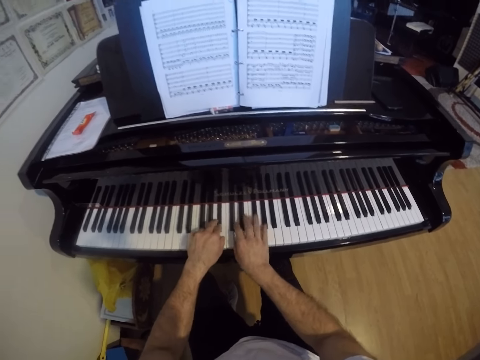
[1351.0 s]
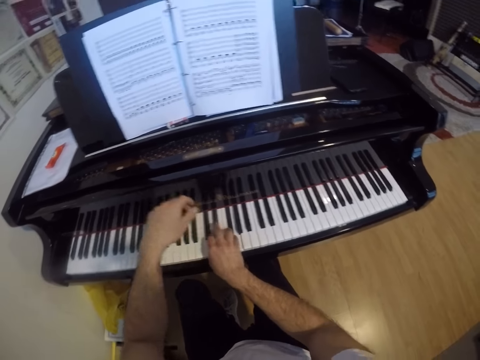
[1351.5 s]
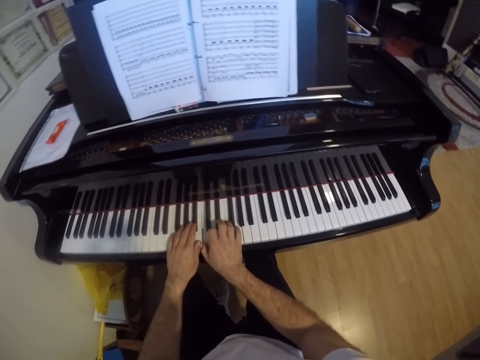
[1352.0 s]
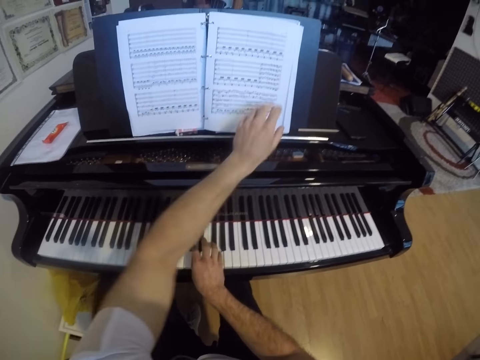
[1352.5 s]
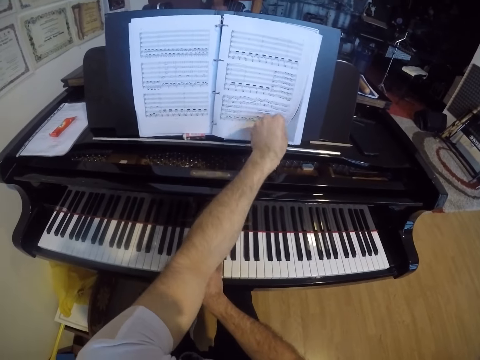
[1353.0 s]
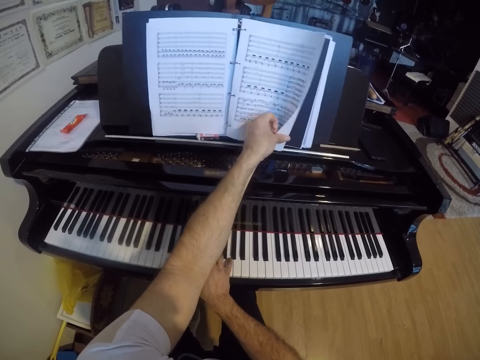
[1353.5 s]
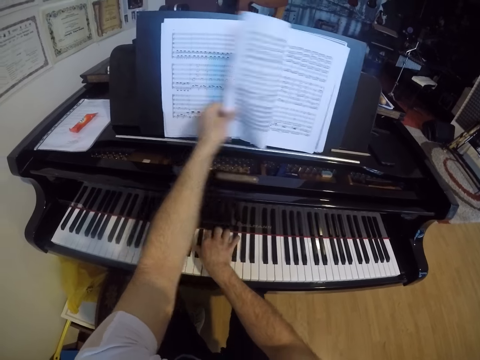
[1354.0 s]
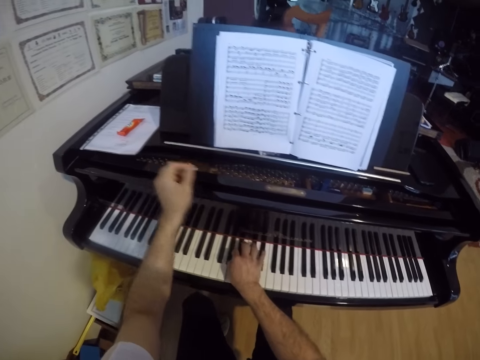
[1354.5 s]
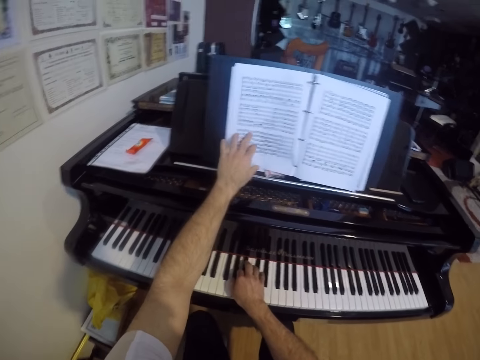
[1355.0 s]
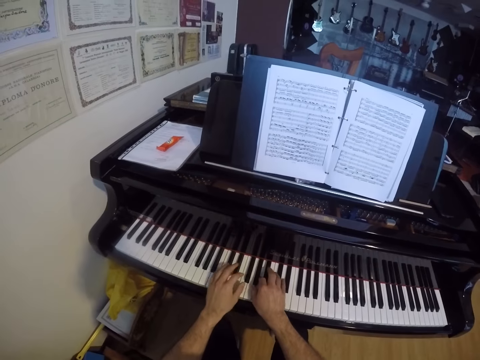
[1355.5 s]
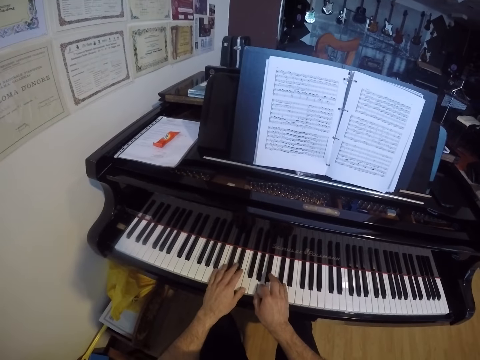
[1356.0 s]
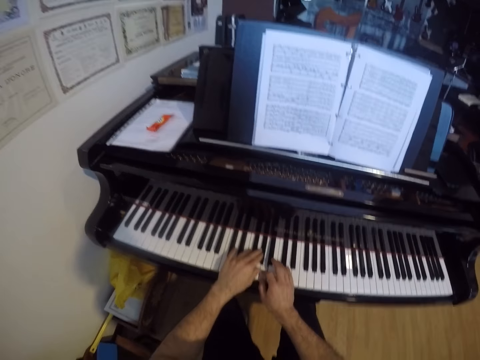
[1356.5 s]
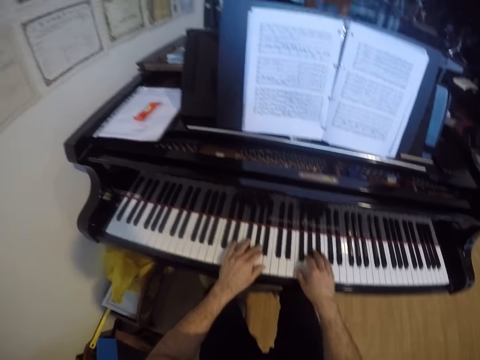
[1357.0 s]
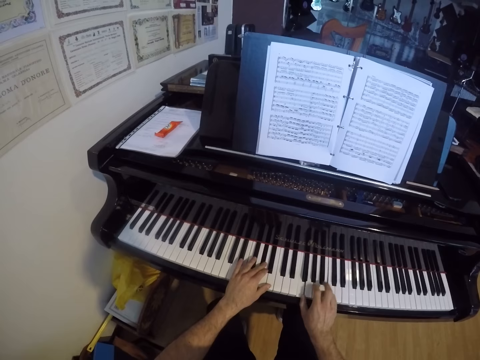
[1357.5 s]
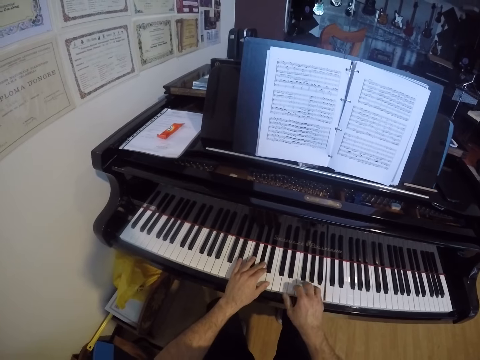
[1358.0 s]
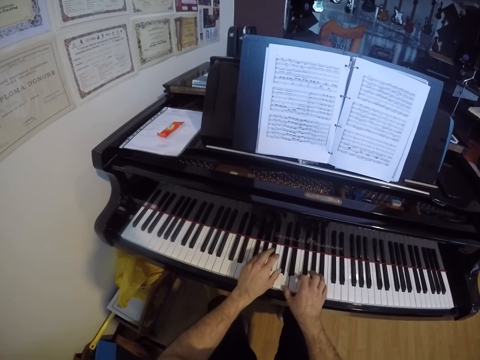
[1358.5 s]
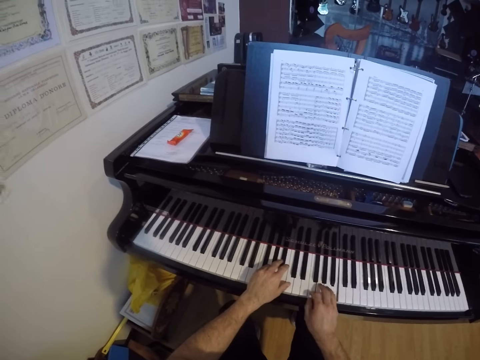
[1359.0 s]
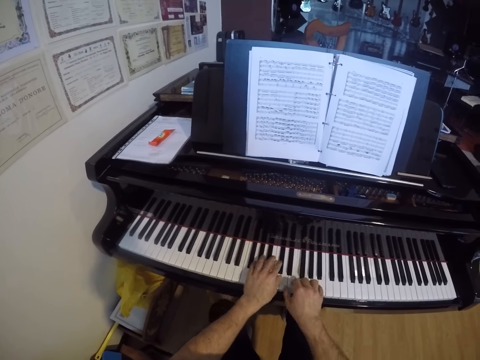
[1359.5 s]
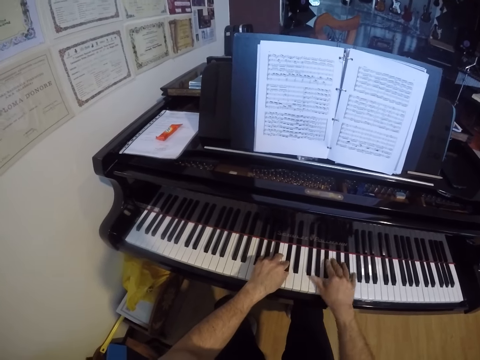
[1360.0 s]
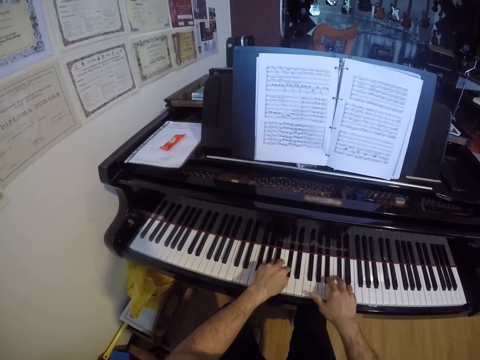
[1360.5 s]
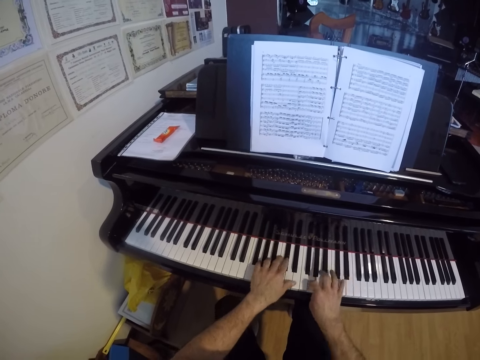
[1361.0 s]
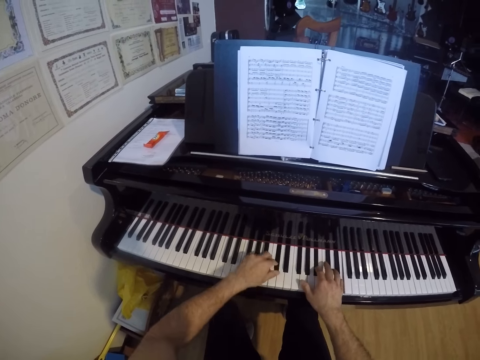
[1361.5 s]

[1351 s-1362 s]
The camera wearer plays the piano with his right hand. He opens a page of the manuscript or notebook on the music shelf with his left hand. He touches the notebook. He touches the notebook again. He plays the piano with both hands. He reads the notebook.

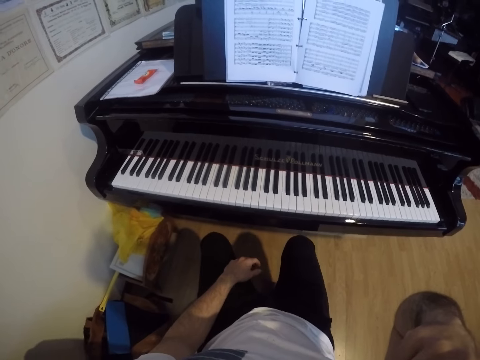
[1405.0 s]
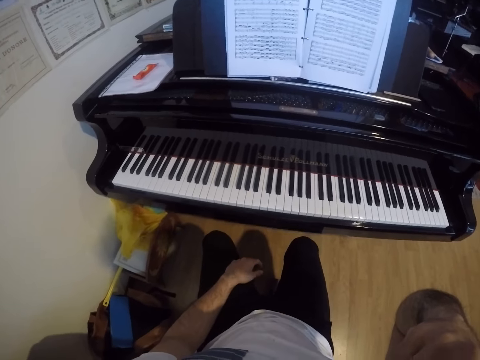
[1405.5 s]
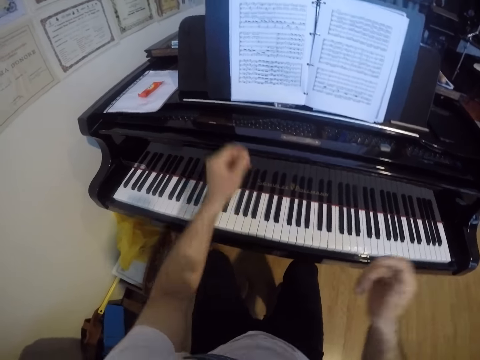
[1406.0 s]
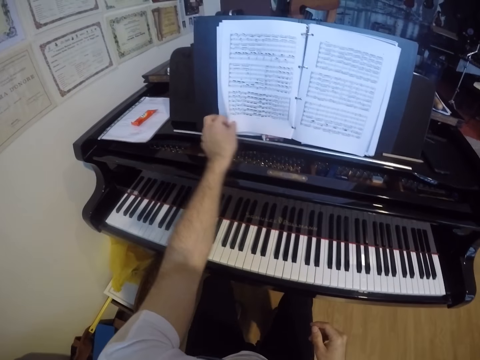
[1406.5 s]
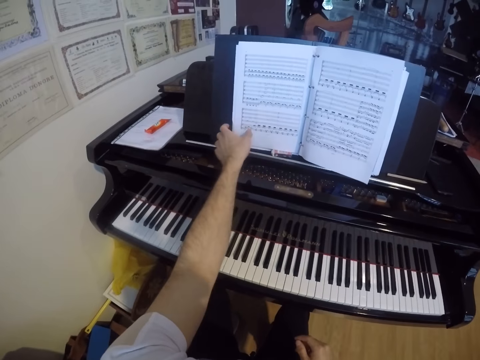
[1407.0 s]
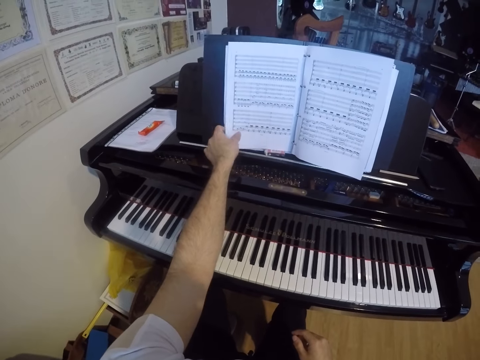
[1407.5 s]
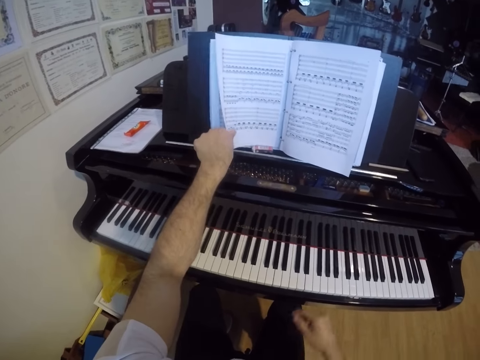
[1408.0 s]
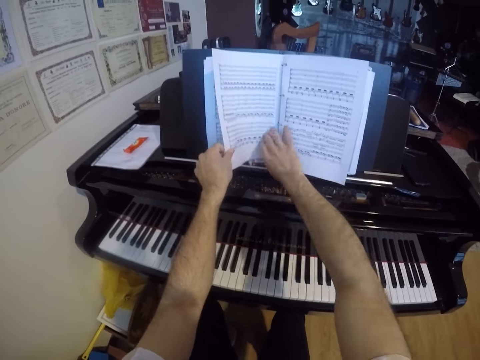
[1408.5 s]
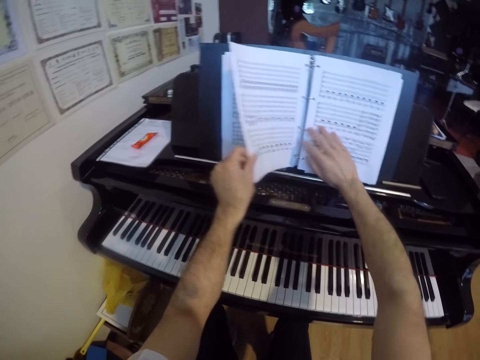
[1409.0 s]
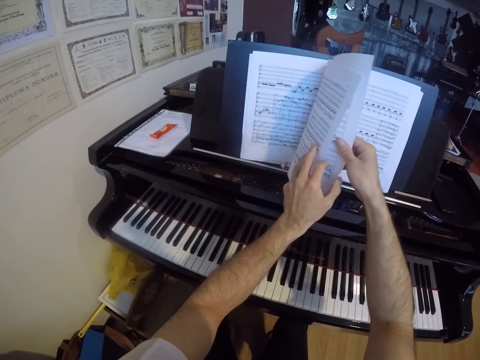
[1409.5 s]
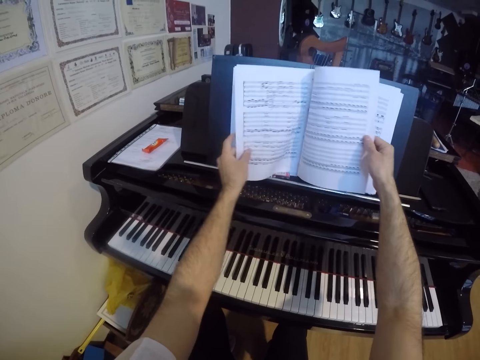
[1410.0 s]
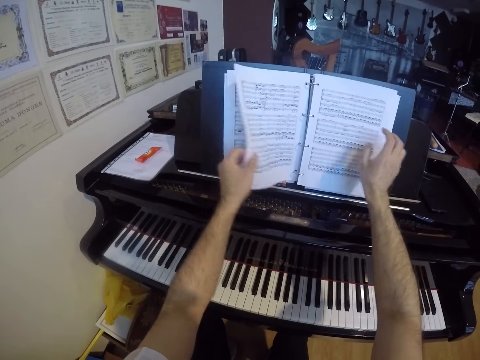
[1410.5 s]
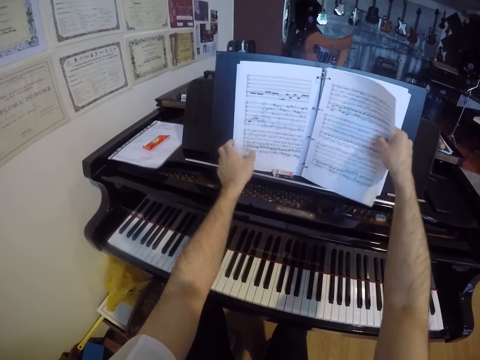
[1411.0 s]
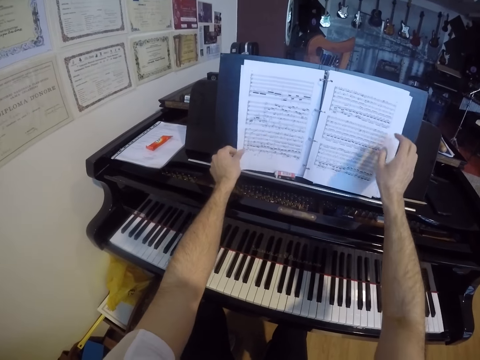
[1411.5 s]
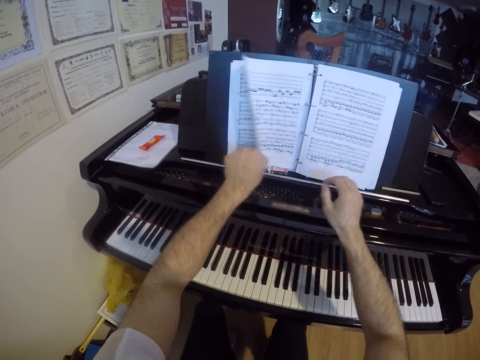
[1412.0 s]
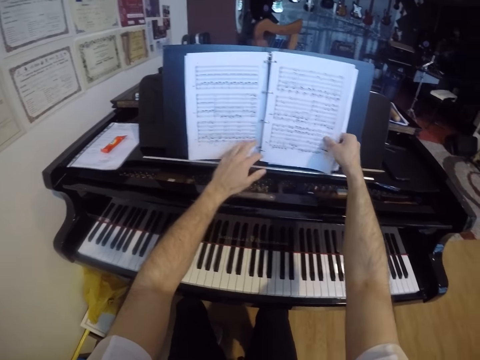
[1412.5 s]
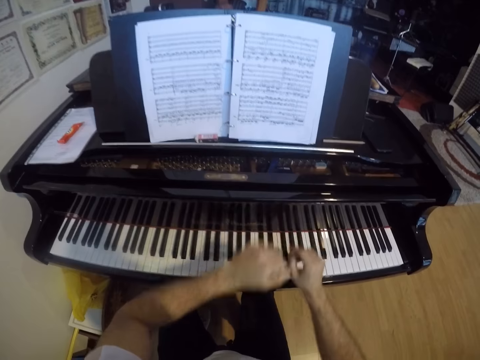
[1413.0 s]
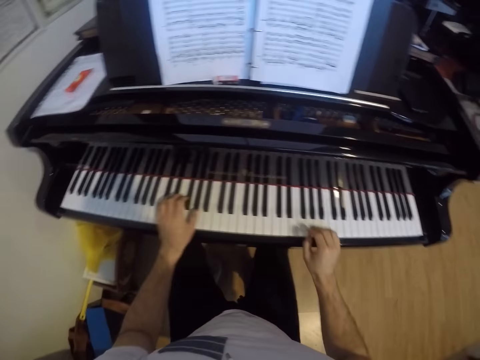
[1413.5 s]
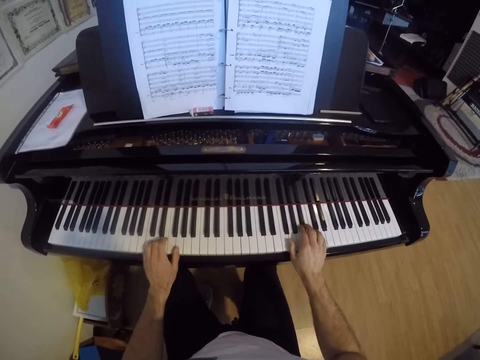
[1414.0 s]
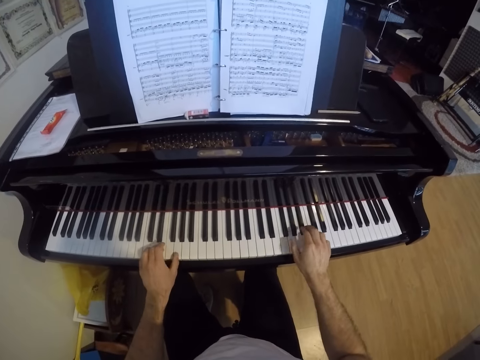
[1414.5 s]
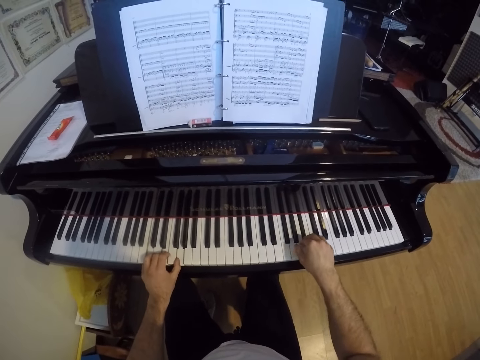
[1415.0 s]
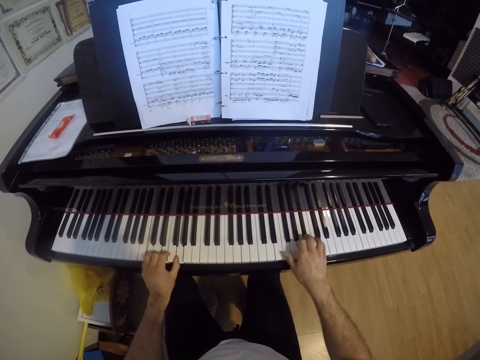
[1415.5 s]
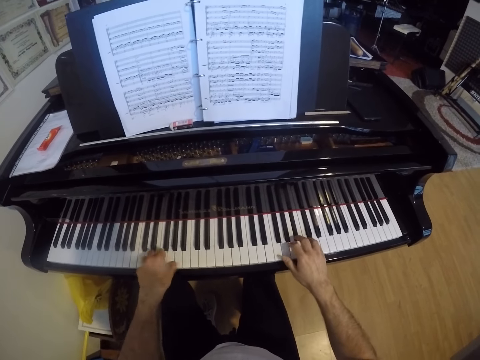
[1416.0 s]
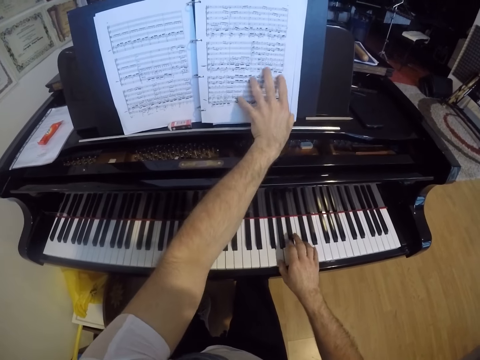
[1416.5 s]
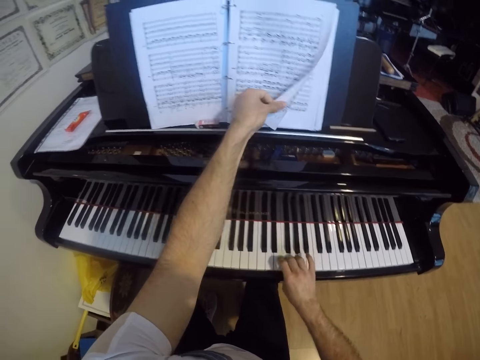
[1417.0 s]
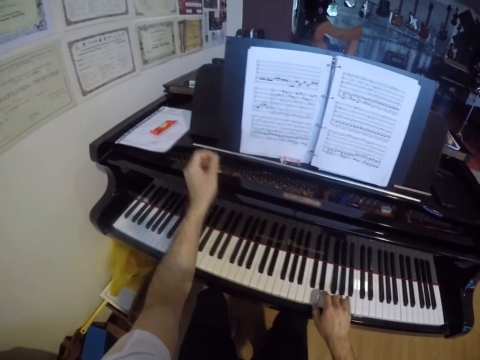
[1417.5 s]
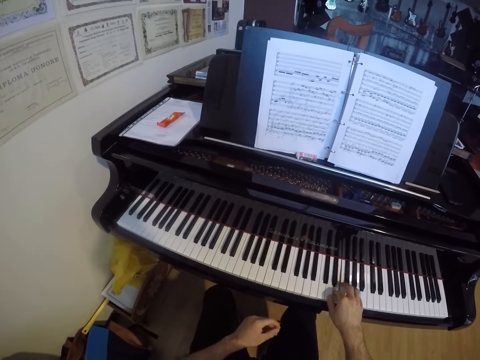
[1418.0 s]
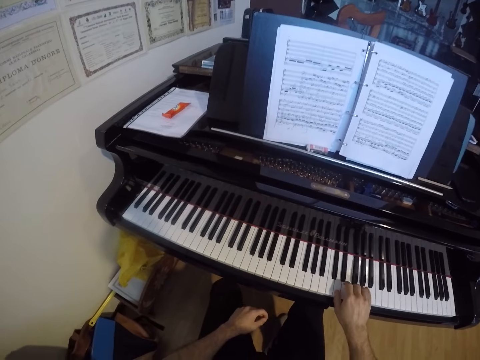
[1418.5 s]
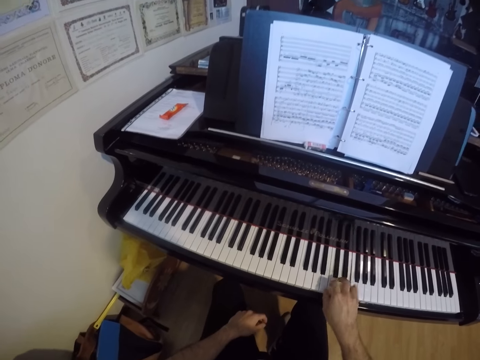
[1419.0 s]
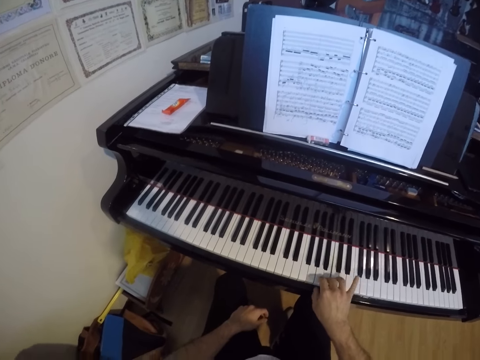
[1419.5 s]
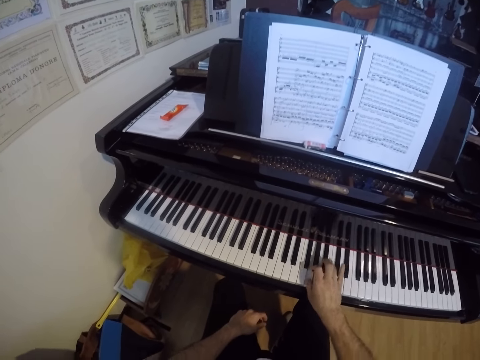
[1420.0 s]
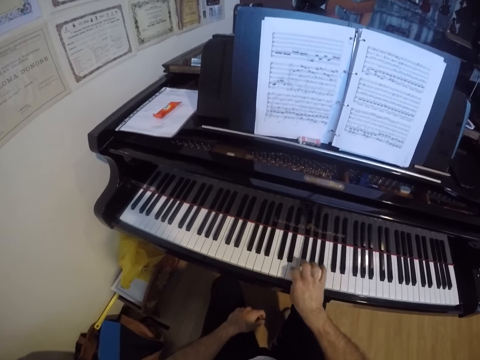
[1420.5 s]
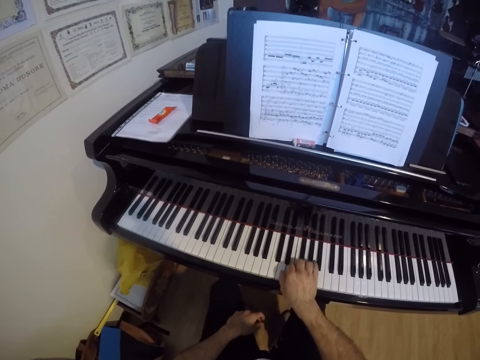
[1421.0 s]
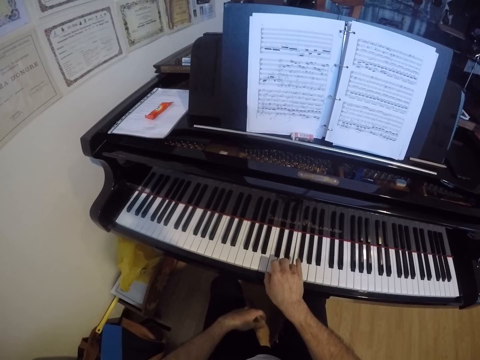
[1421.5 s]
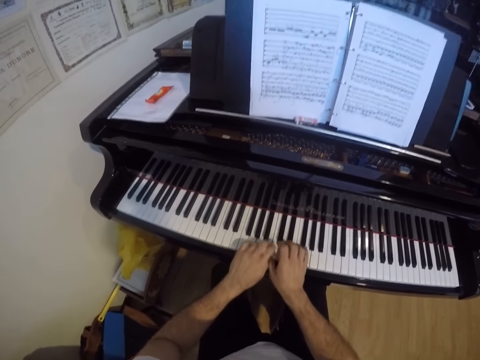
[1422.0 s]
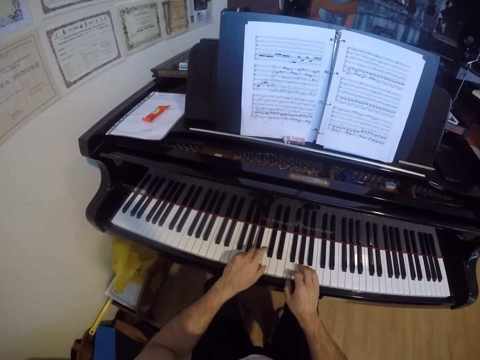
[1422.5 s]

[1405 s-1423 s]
The camera wearer flips some pages of the music sheet with both hands. He plays the piano with both hands. He plays the piano with his right hand. He flips a page of the music sheet with his left hand. He plays piano. He plays the piano with both hands.
